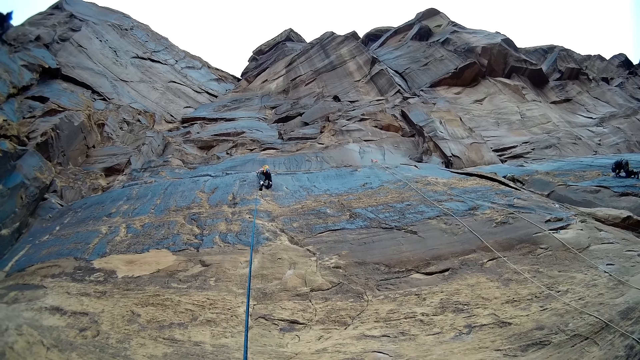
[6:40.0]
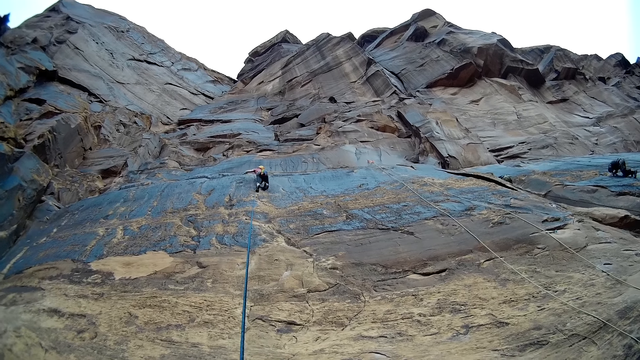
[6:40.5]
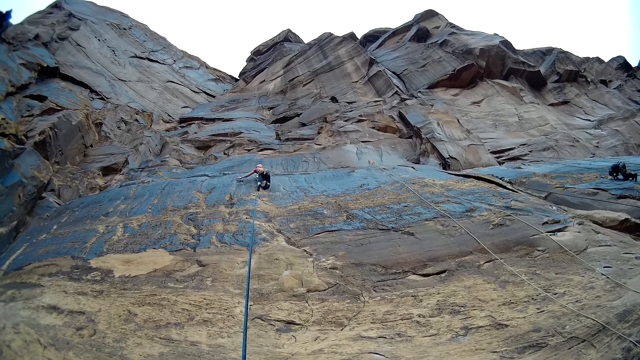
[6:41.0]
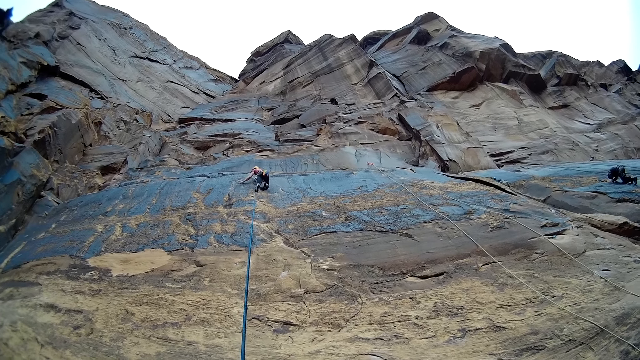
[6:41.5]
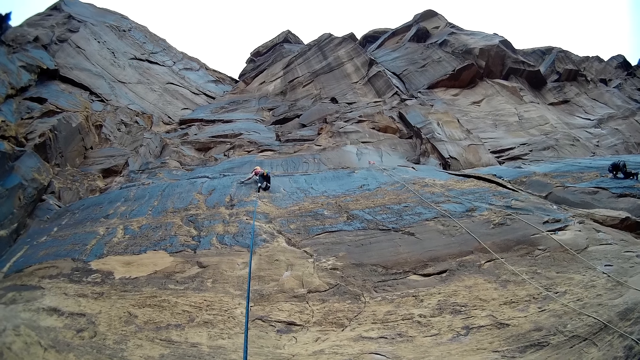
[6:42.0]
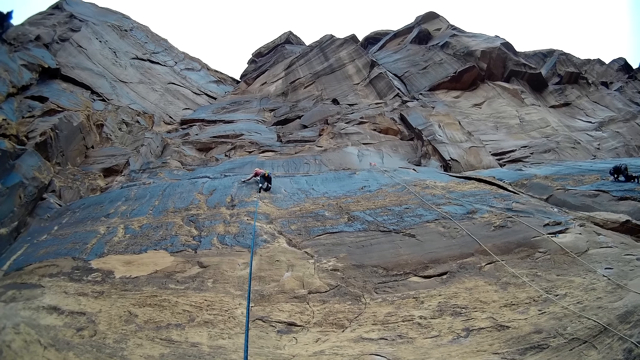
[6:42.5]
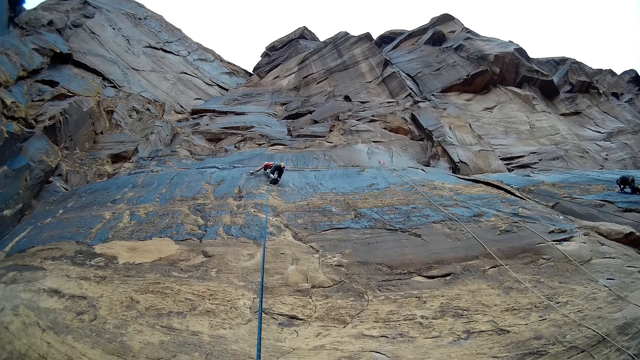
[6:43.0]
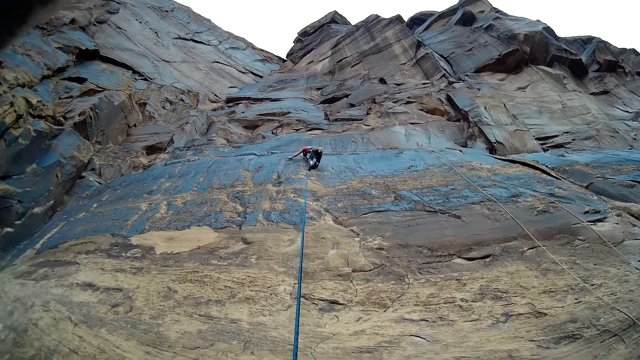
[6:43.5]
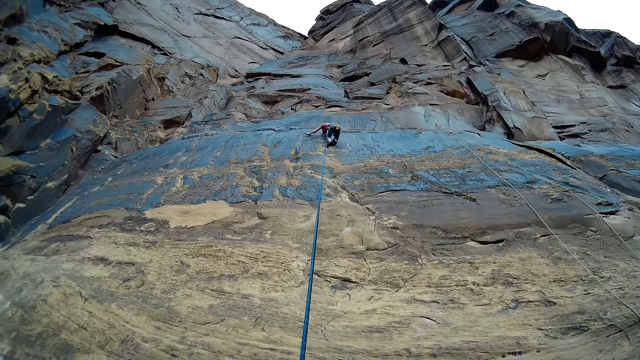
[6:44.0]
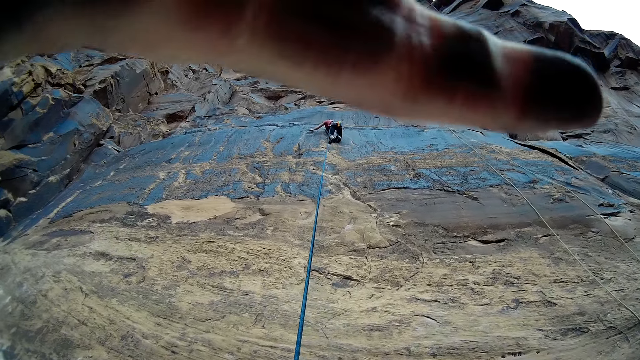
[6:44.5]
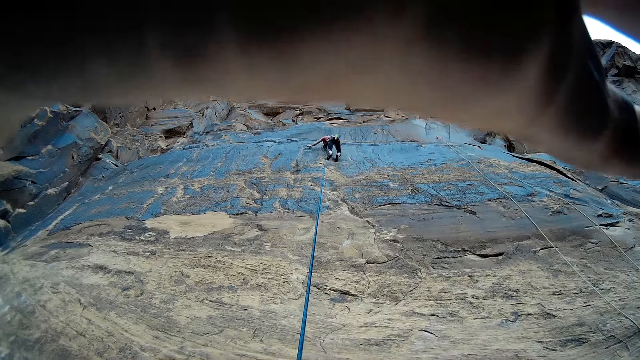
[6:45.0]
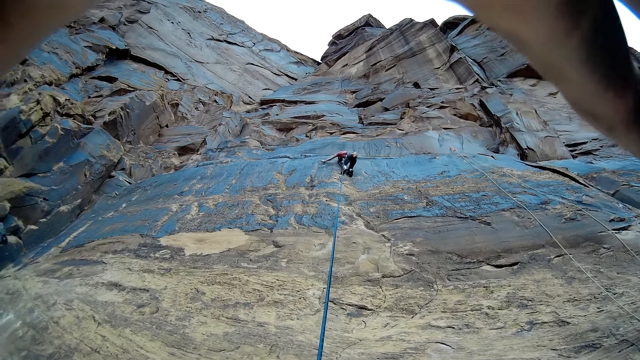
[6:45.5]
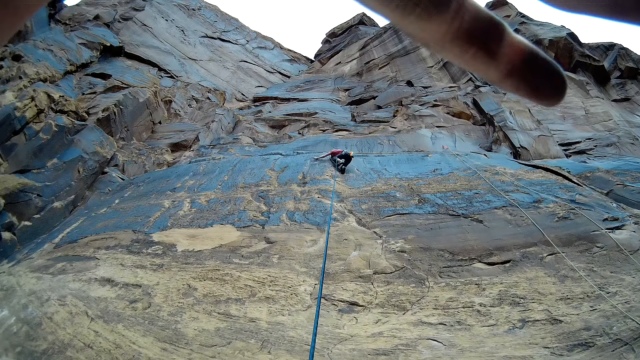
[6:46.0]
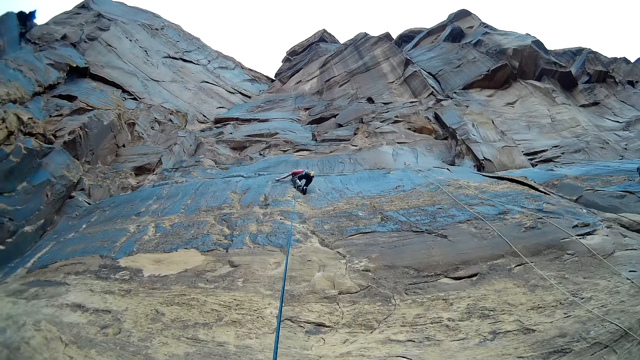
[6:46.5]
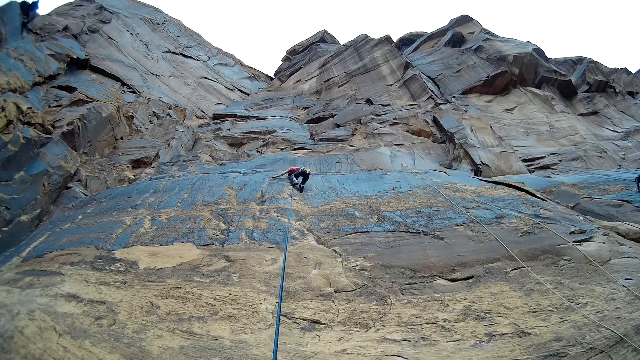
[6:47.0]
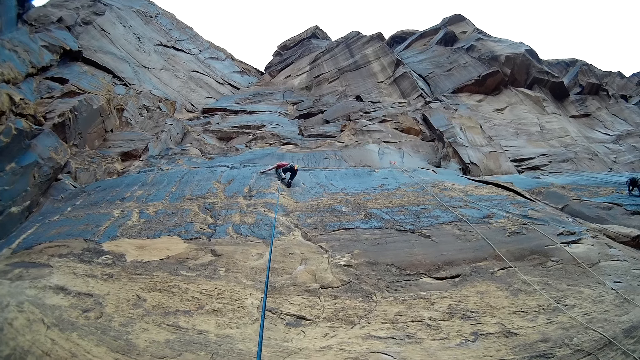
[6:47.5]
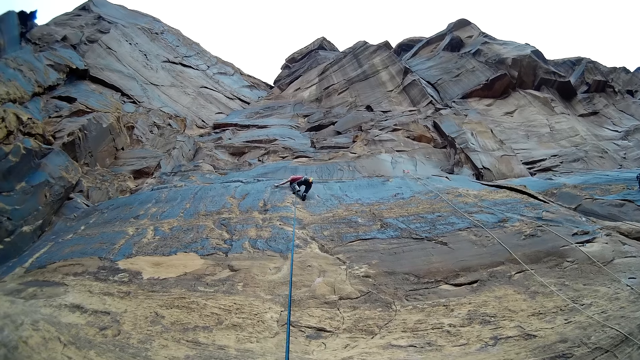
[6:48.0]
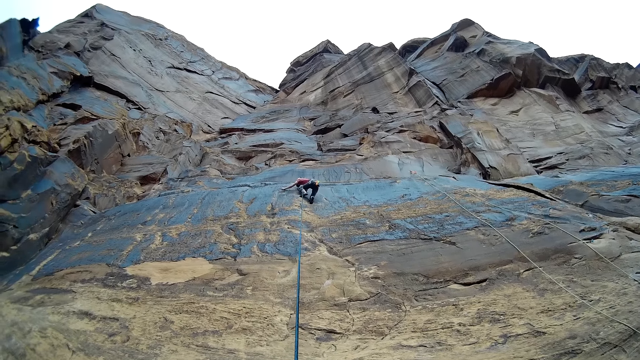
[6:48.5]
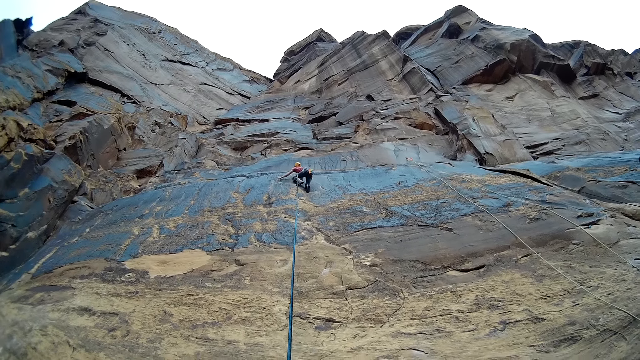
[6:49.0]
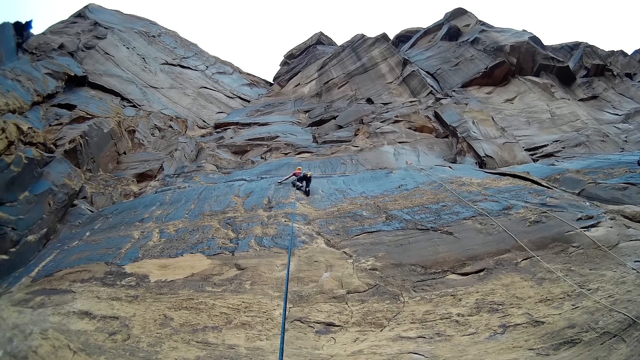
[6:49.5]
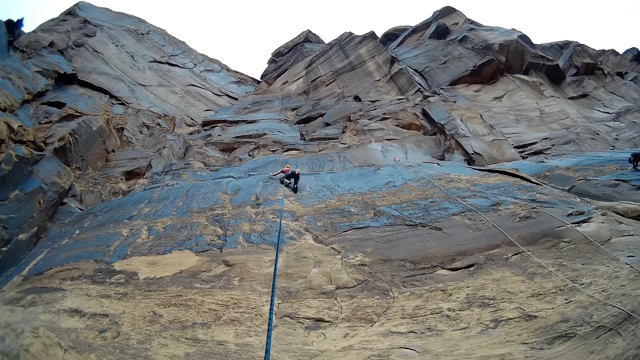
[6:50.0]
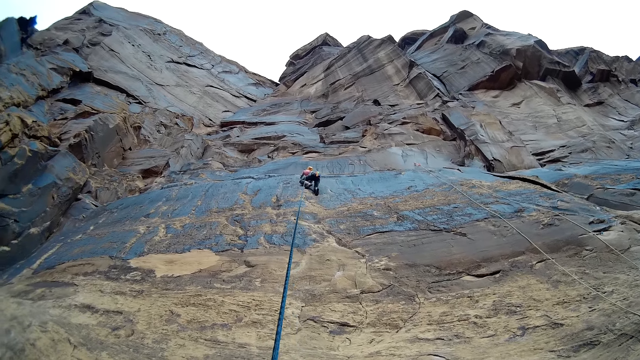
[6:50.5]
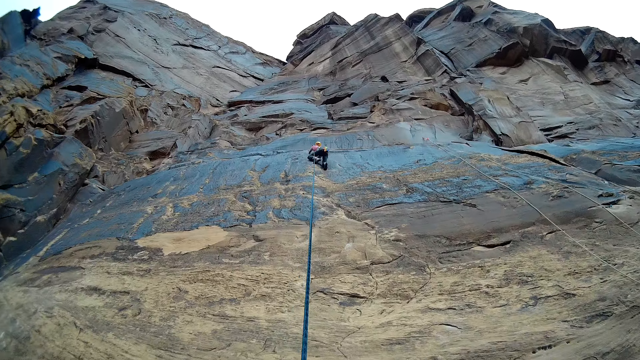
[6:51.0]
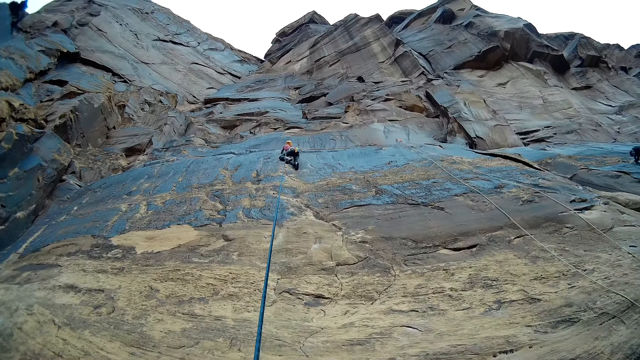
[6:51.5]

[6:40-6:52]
A person climbs up the rock. A man comes down from the mountain. The camera wearer adjusts a camera, waves a hand. The man comes down from the mountain. The person climbs up the rock.

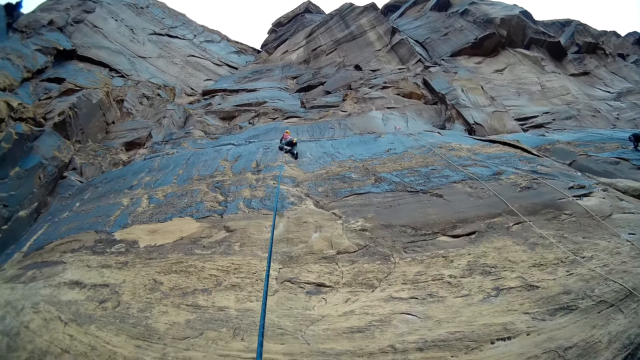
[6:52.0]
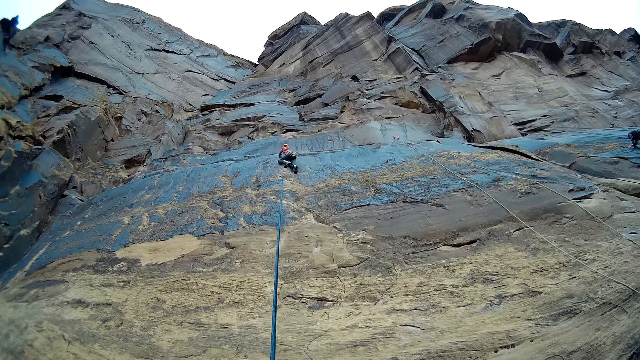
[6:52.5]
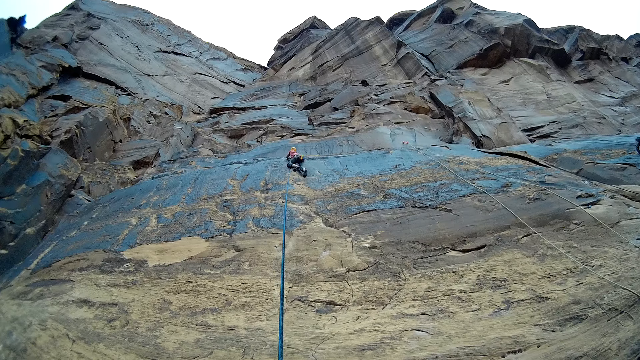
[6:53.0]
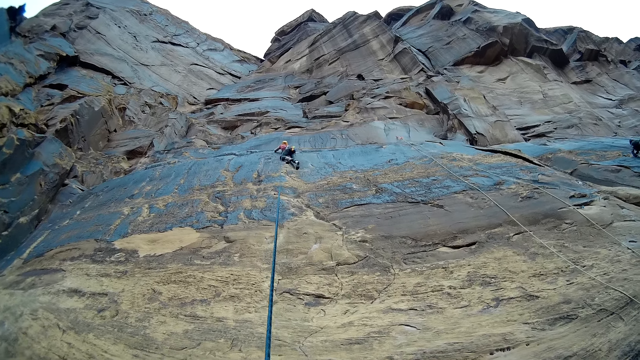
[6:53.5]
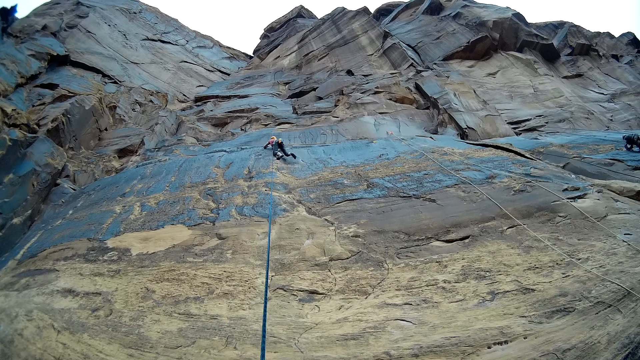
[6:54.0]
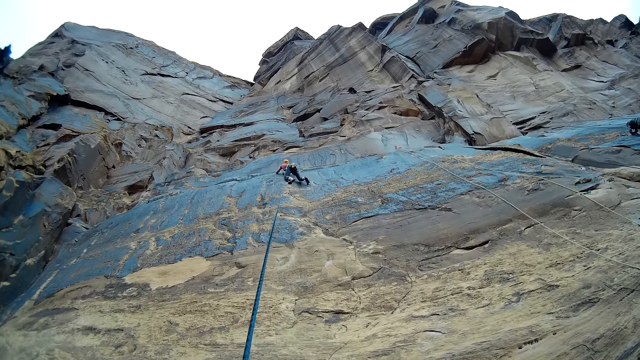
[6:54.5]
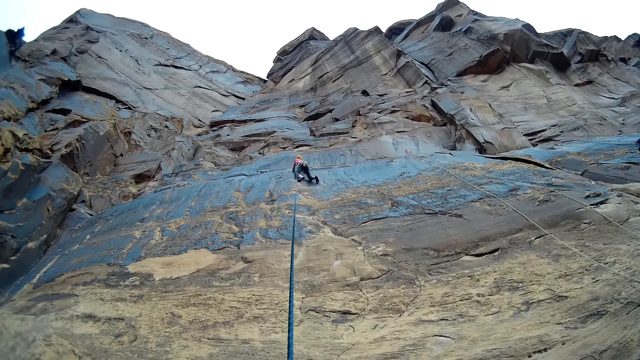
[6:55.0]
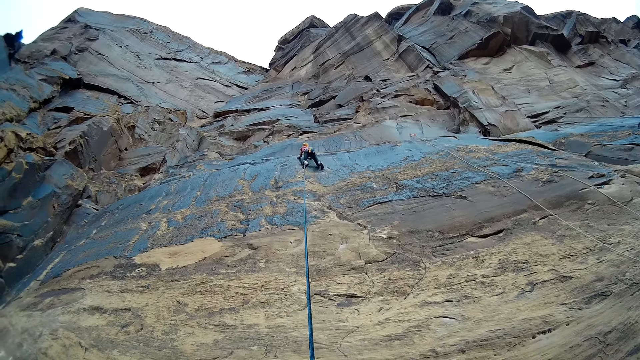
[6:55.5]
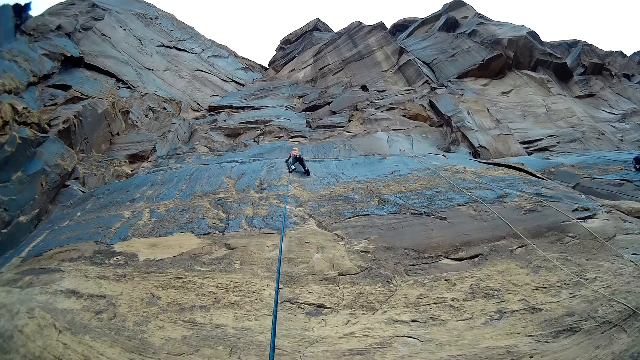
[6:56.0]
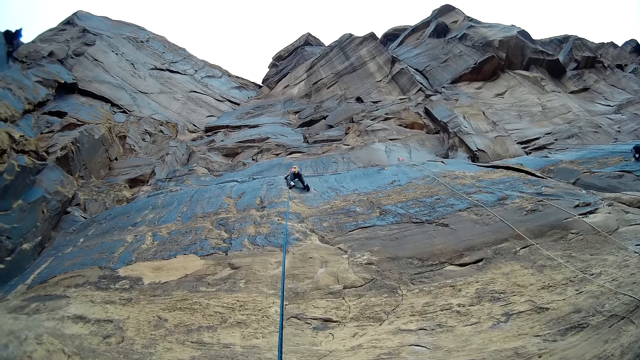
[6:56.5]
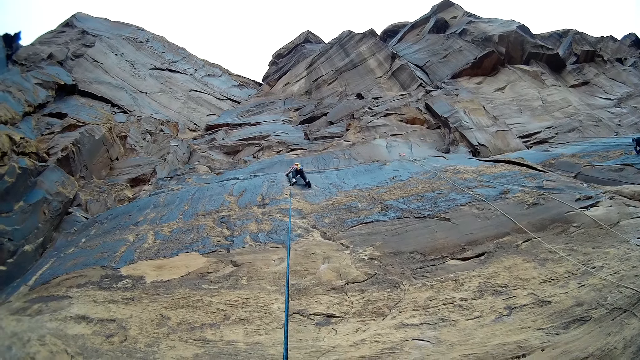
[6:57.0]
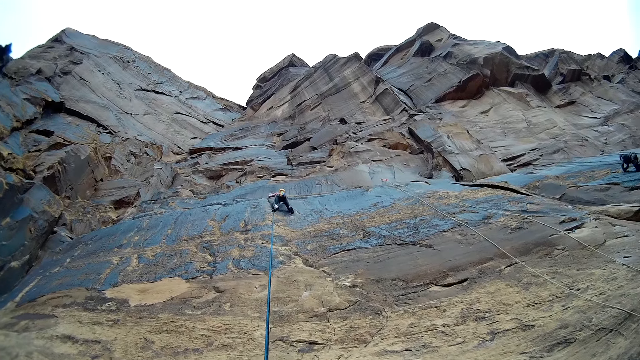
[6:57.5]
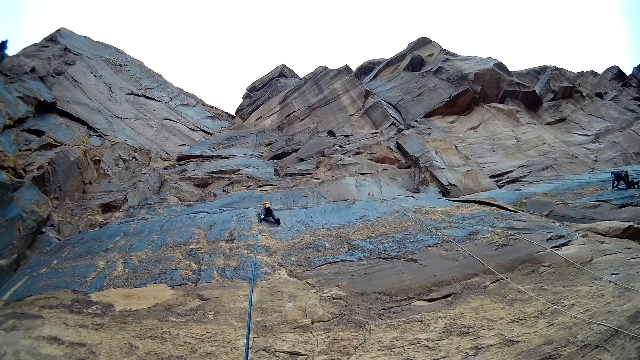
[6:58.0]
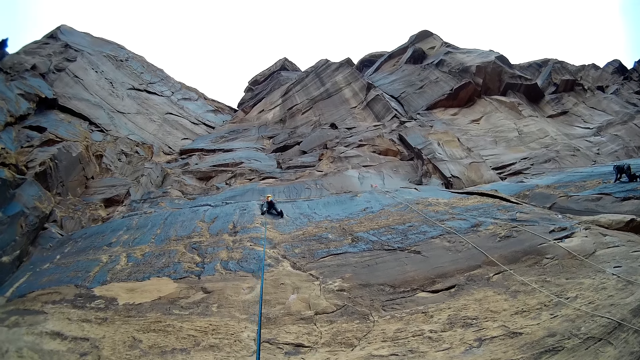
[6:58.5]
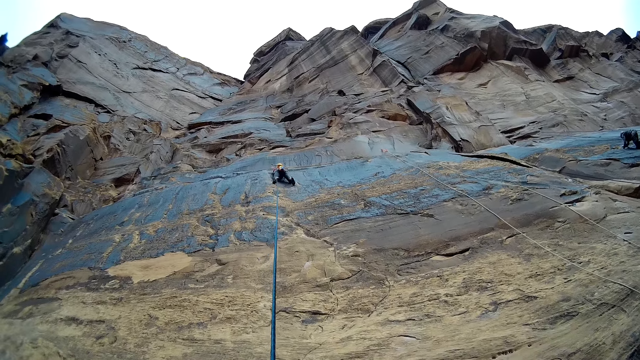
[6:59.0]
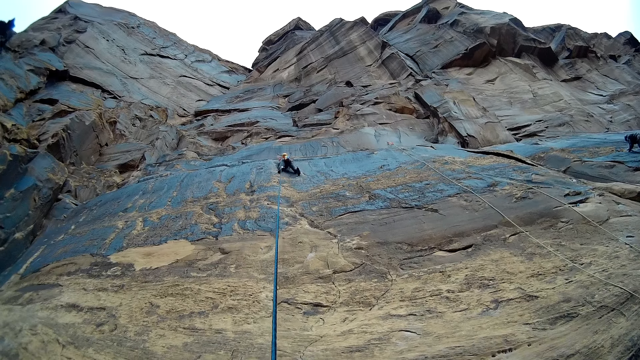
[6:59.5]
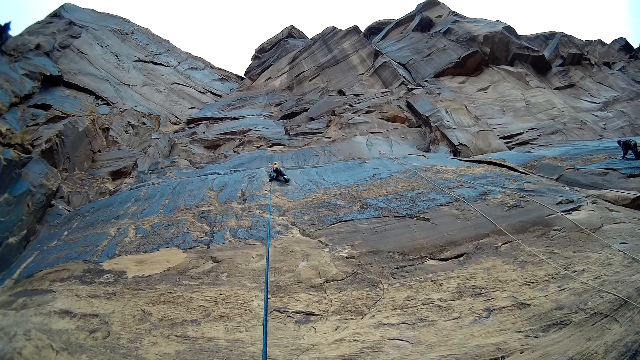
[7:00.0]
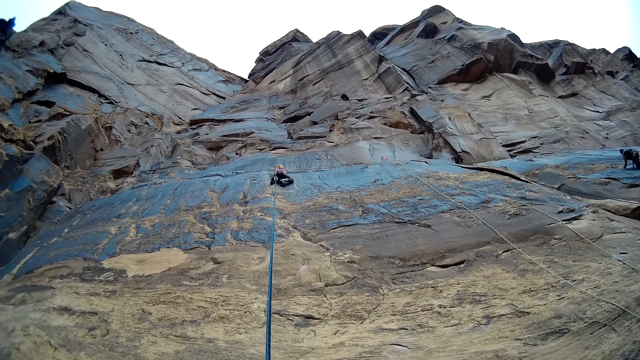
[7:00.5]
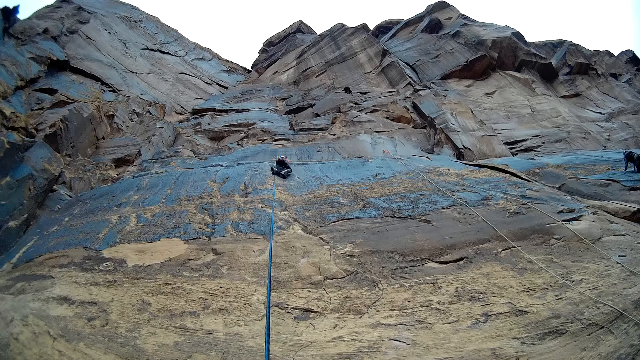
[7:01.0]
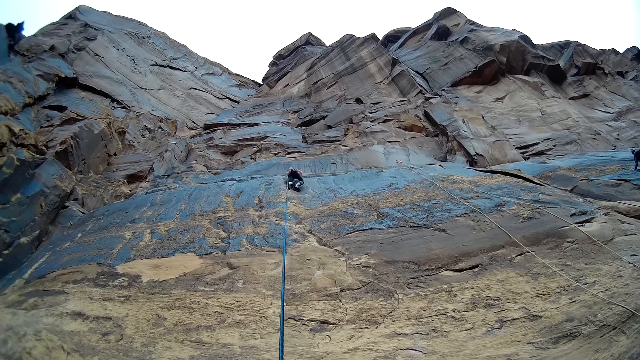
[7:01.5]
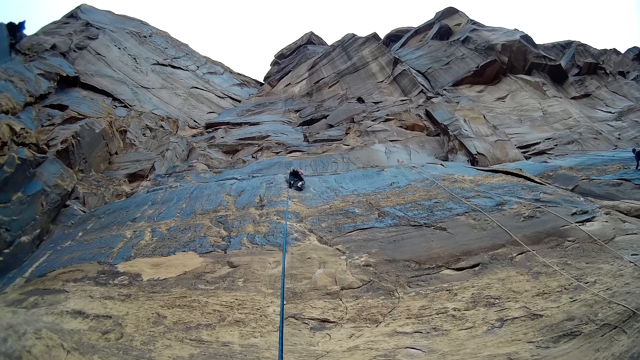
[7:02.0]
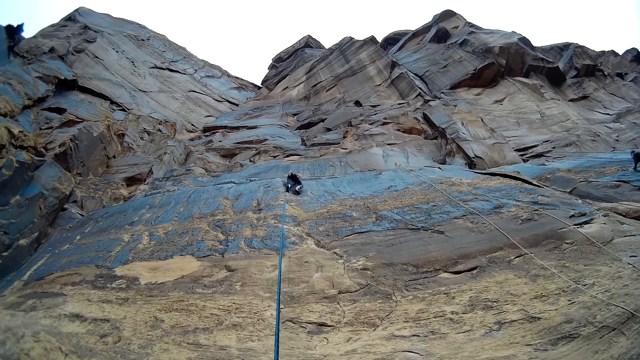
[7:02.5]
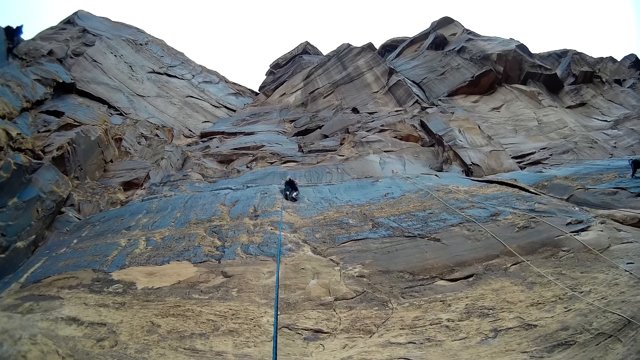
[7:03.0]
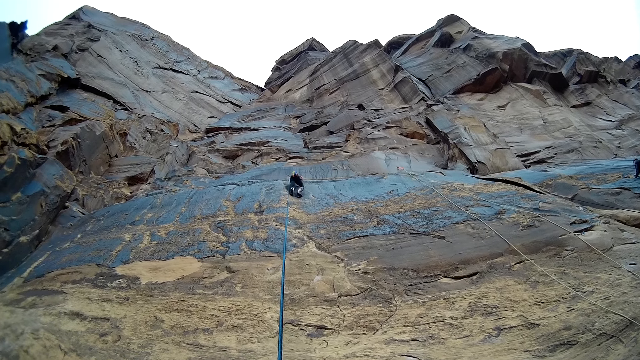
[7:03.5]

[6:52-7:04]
A man climbs the mountain.
